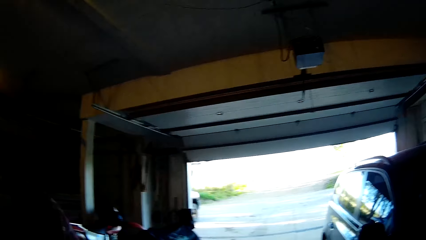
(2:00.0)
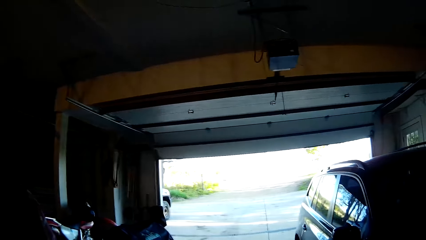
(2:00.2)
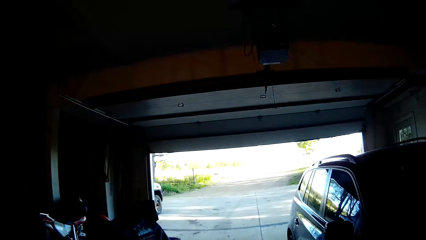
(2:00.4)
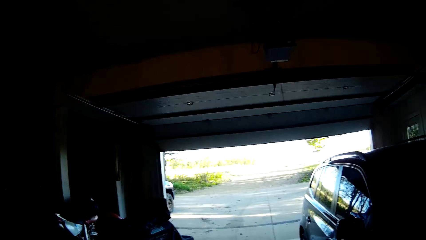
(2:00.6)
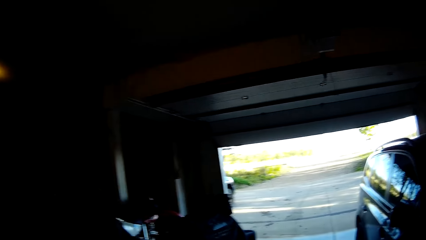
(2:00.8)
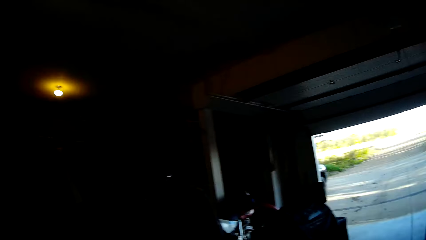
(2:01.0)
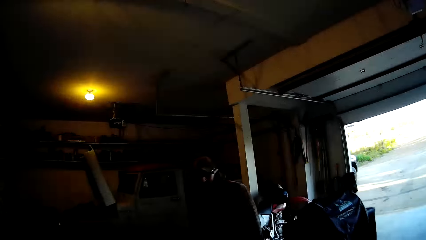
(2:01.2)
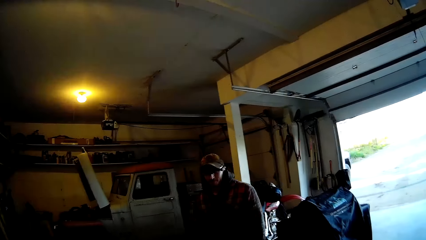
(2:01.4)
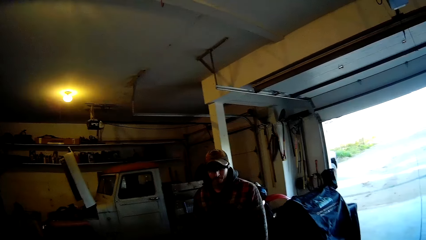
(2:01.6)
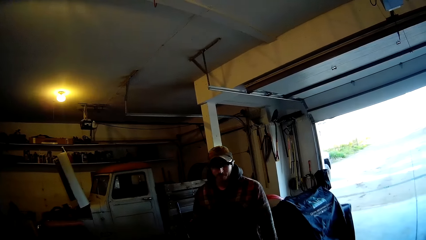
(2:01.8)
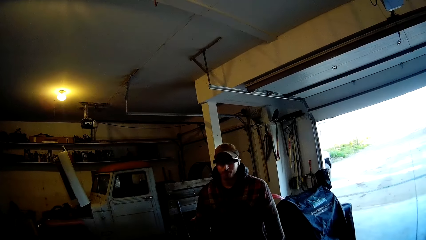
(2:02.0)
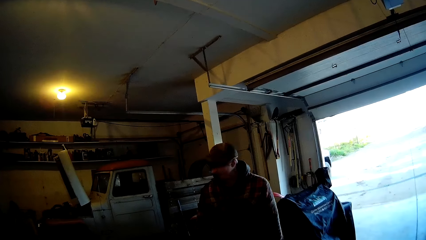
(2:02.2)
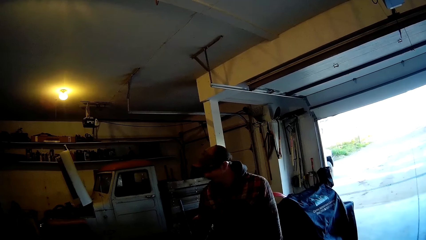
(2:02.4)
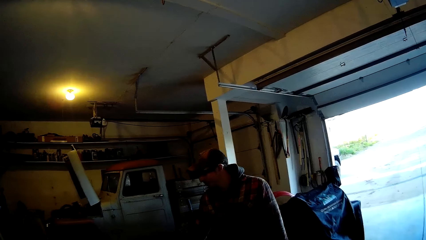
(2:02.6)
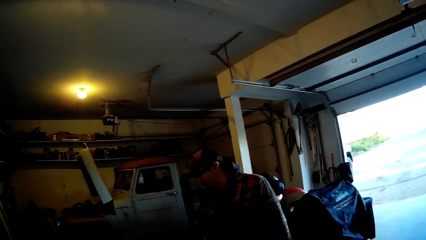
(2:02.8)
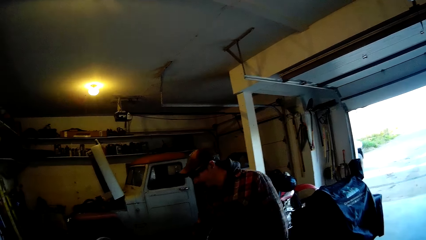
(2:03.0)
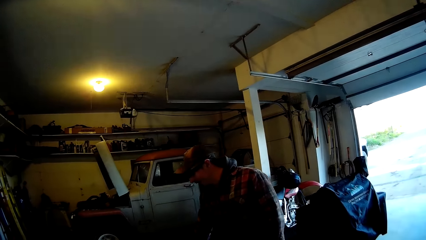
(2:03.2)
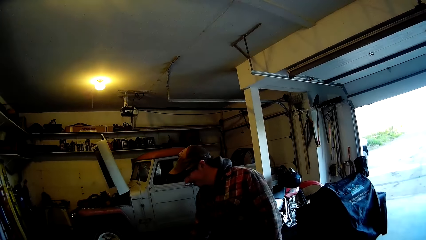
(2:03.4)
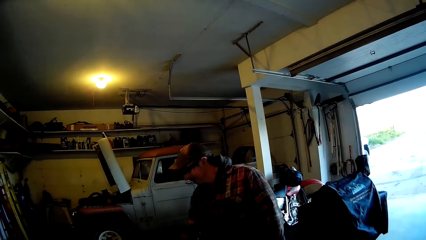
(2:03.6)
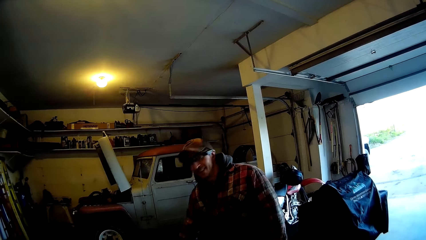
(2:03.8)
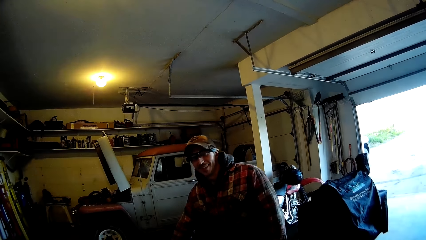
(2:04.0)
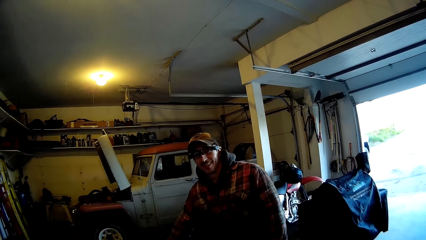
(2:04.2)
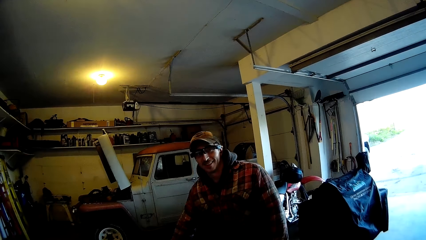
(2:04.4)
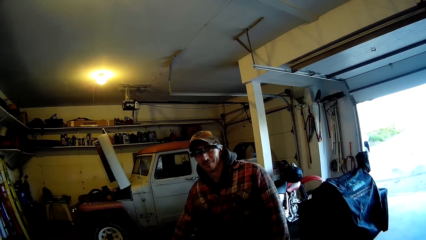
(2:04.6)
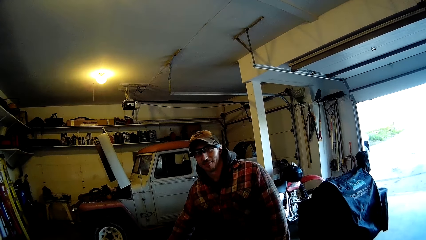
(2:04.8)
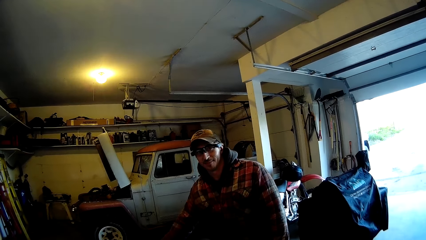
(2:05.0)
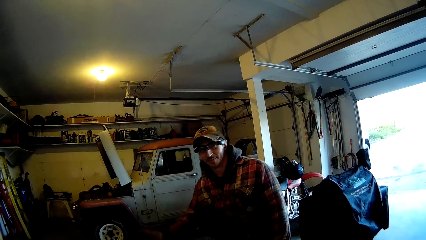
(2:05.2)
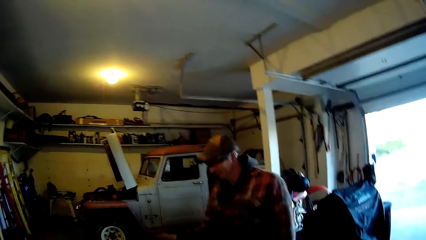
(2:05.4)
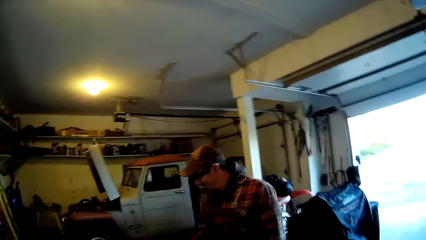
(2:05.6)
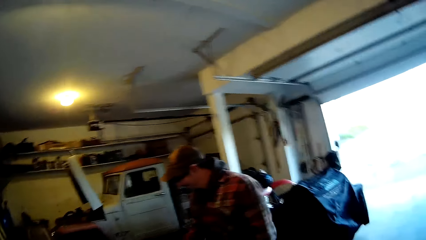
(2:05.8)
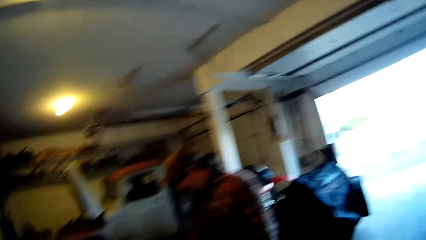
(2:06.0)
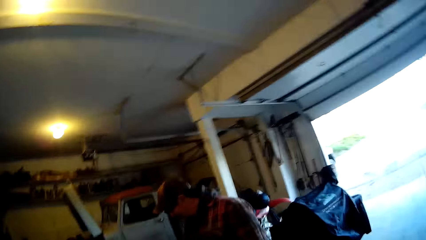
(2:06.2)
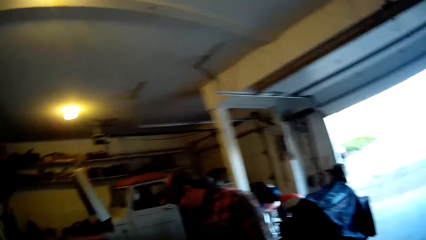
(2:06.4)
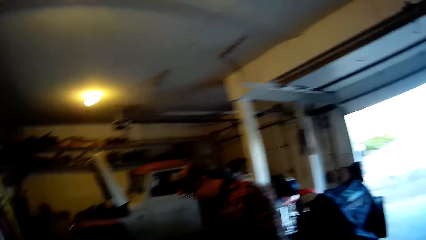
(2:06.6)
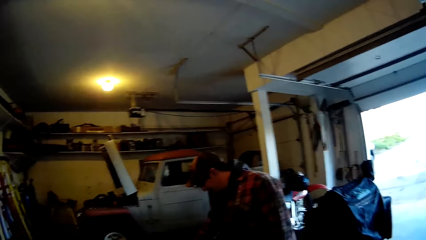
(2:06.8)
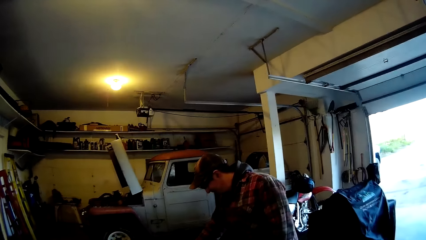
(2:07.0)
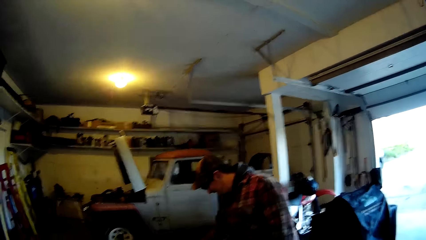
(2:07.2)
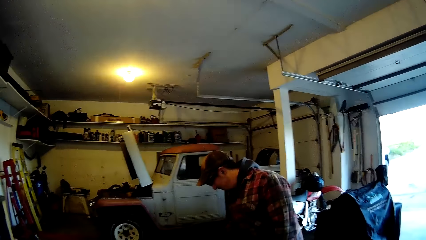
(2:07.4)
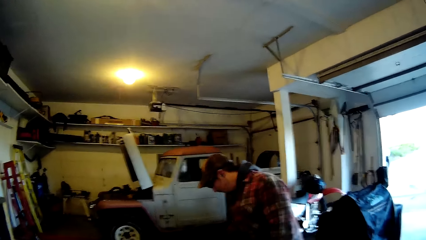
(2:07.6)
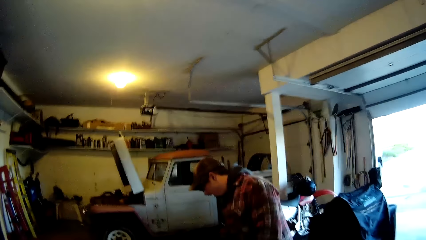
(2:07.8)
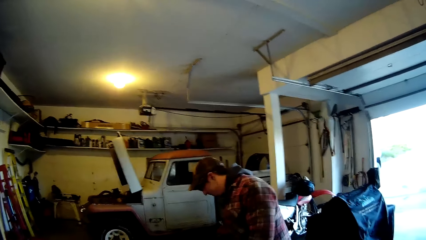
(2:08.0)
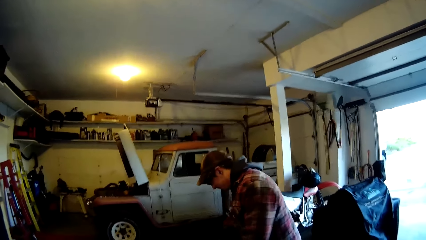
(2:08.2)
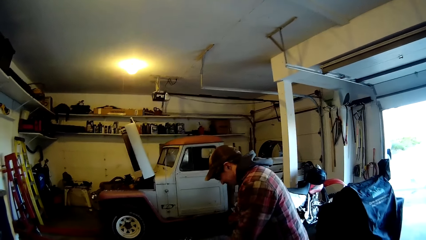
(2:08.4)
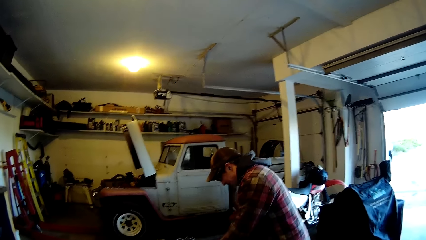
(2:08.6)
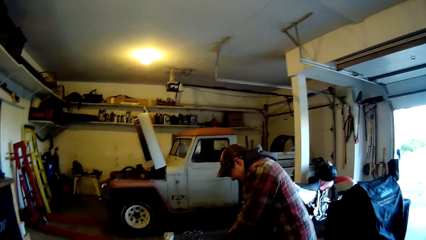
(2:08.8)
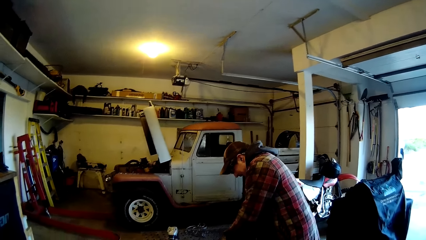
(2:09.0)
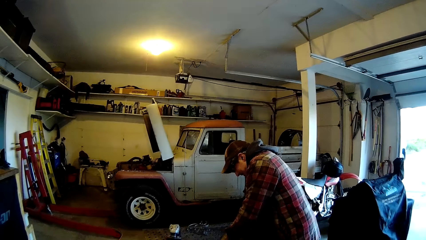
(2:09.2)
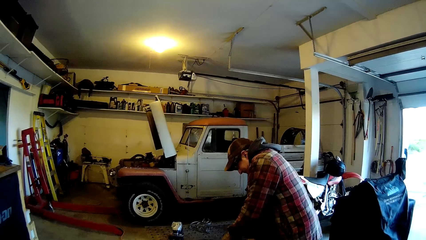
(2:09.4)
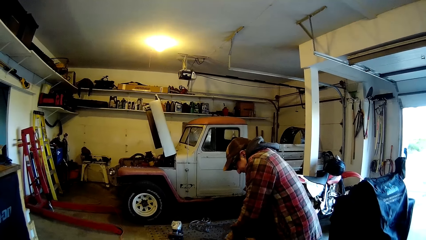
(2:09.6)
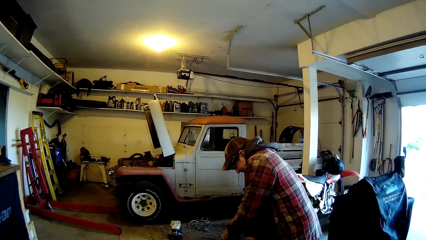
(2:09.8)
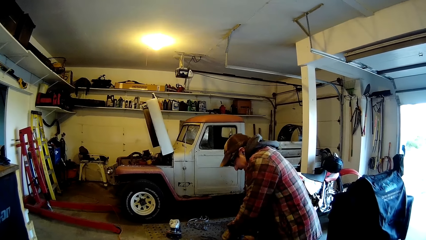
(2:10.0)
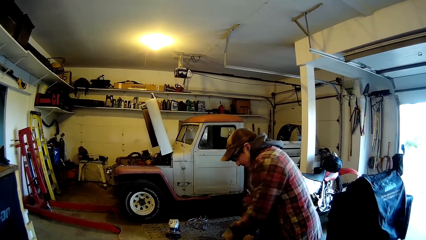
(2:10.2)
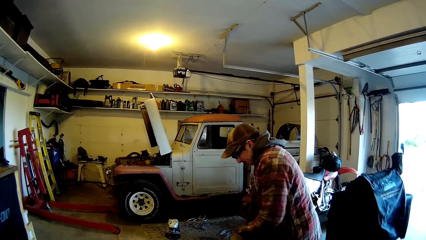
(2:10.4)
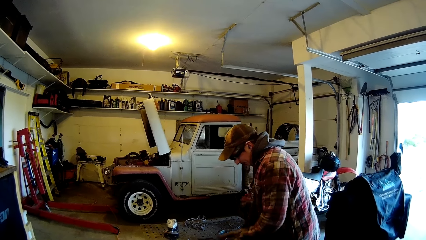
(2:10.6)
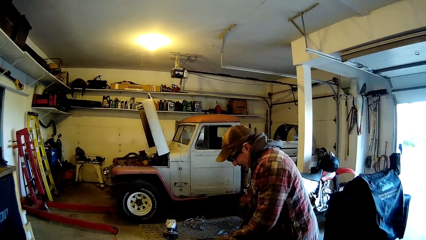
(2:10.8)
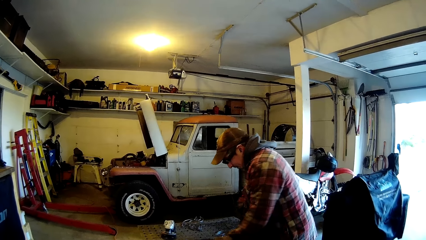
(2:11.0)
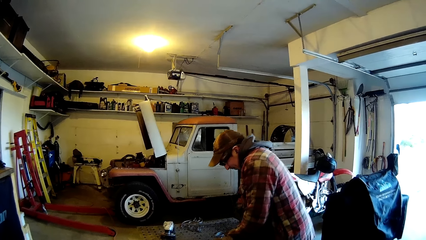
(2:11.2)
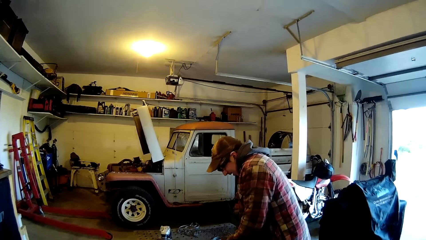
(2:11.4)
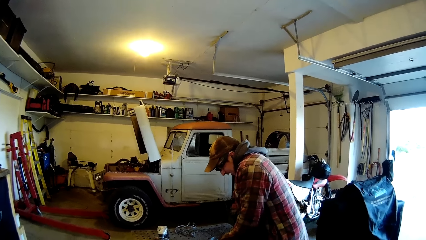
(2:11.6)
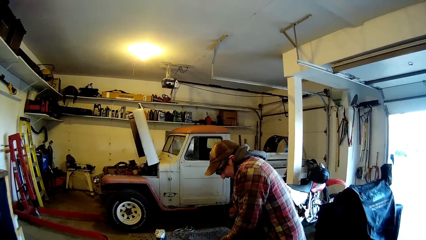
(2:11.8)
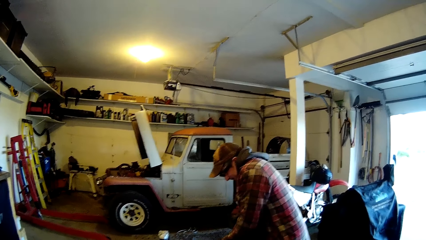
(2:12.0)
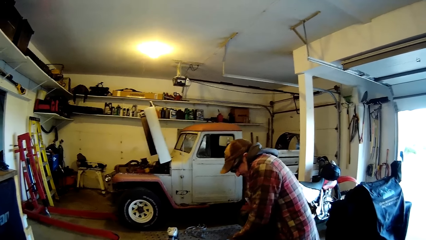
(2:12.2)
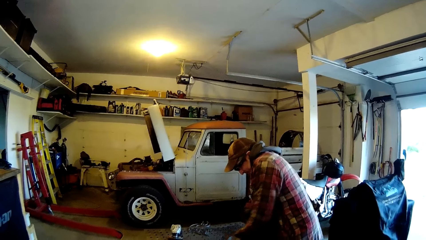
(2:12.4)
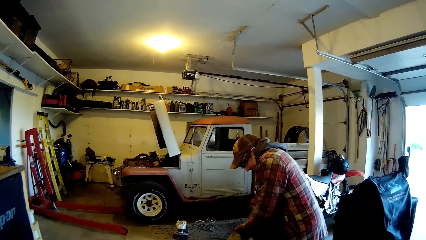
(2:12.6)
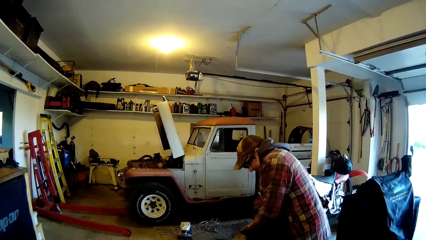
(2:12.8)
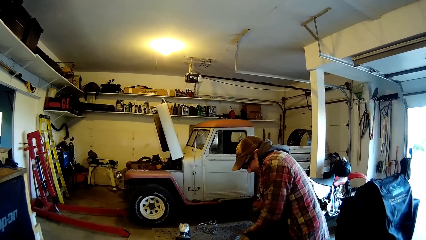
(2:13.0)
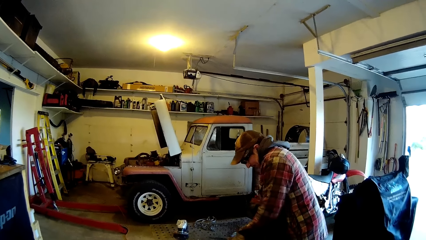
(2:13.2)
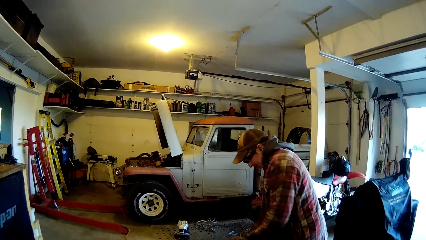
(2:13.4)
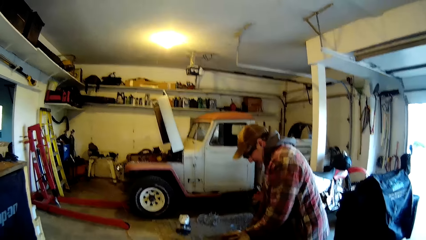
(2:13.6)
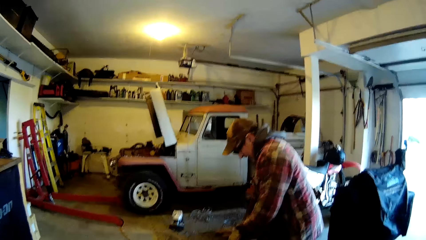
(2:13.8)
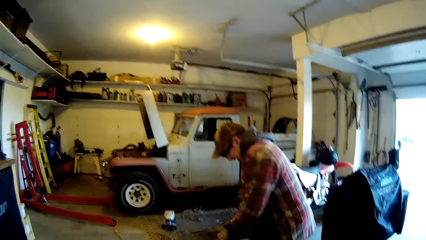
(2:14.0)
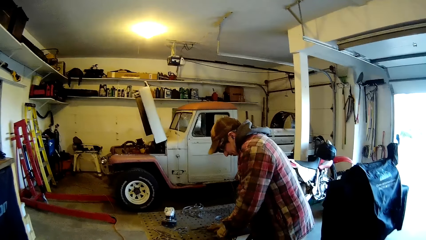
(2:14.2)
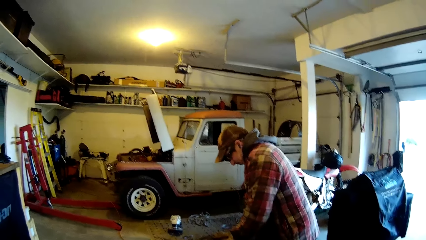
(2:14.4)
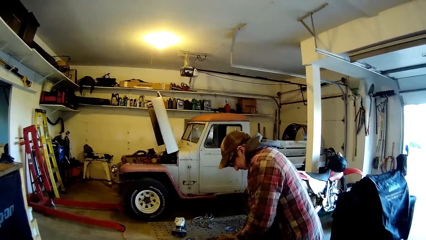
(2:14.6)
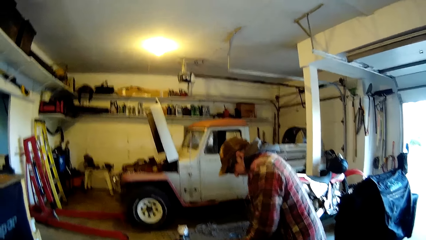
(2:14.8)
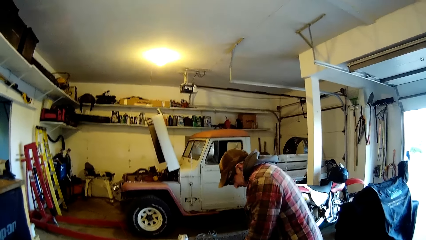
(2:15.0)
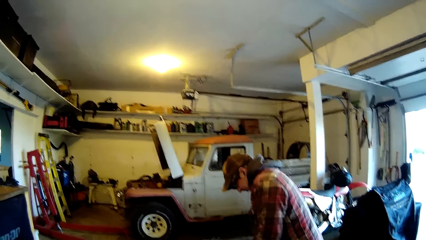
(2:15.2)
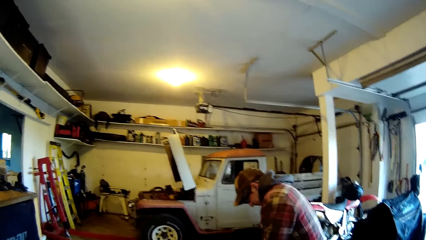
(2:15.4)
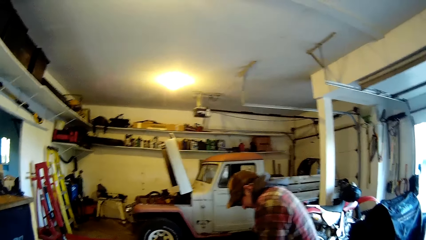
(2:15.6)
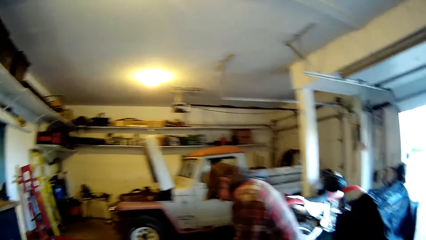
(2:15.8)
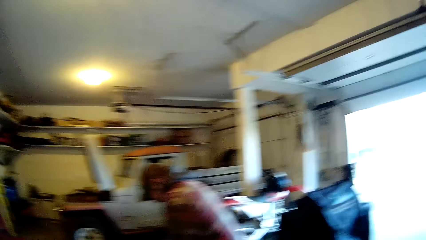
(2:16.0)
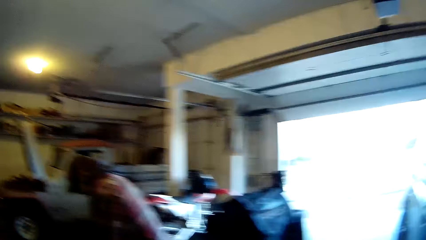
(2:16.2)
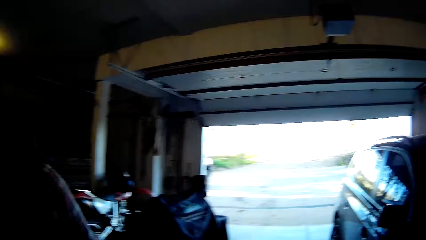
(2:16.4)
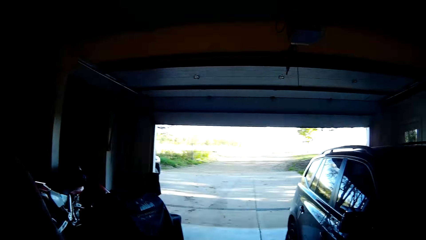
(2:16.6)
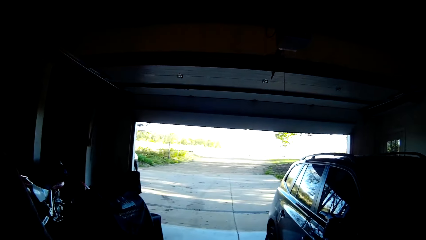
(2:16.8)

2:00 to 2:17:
The man talks to the camera wearer. The man picks up a metal frame from the workbench with his right hand. The camera wearer talks to the man. The man scrapes the metal frame on the workbench with a scraper in his left hand.
